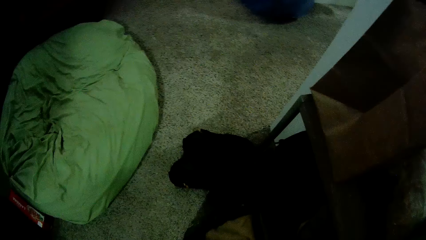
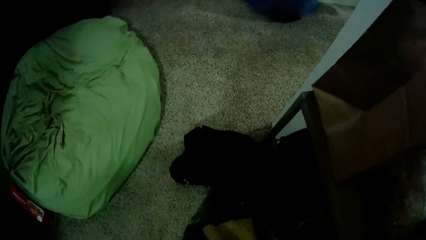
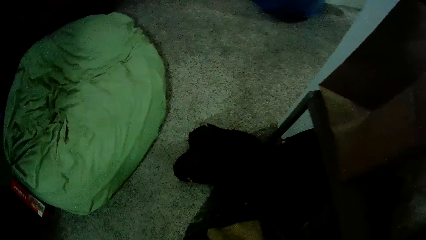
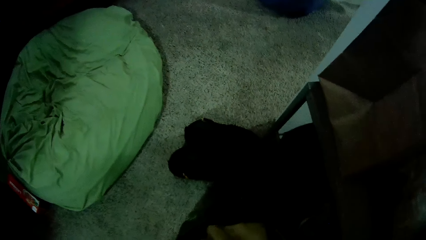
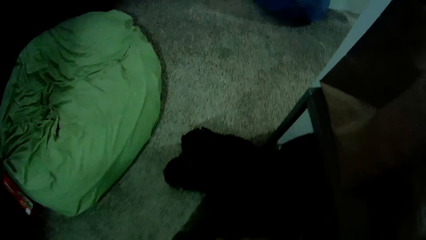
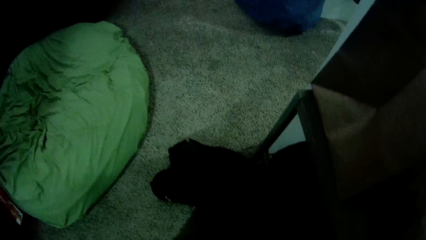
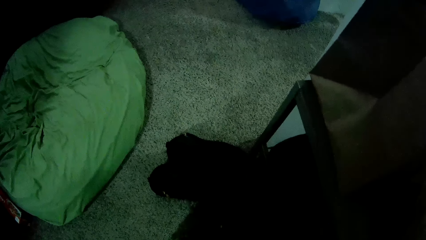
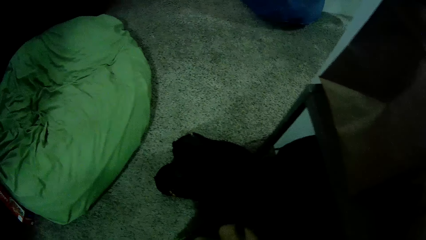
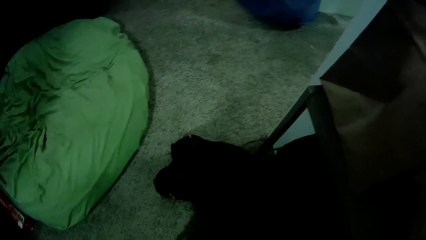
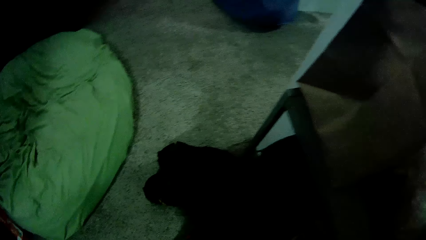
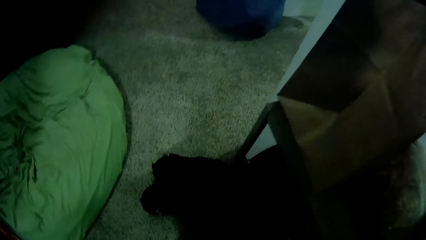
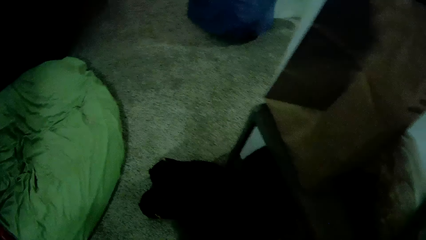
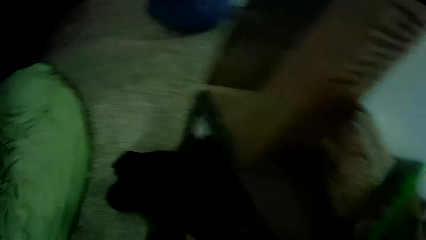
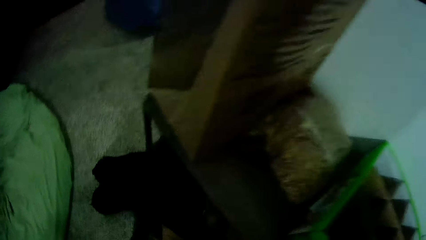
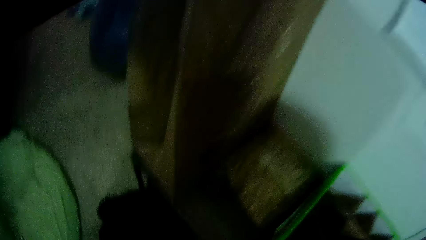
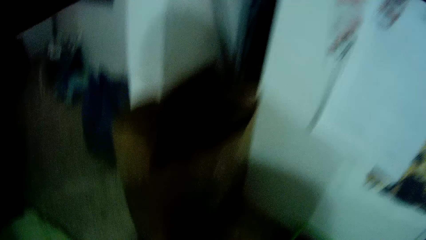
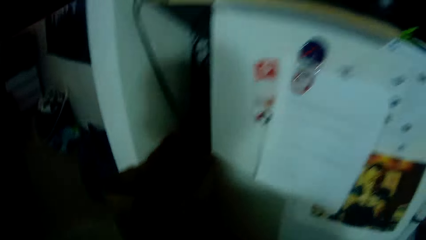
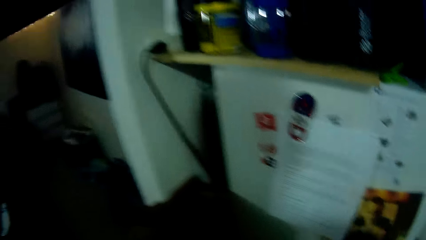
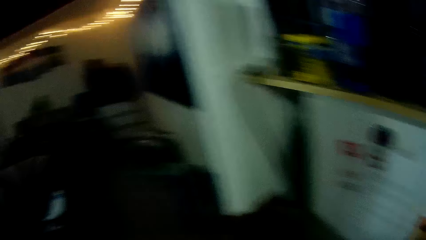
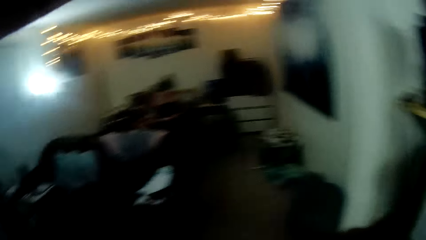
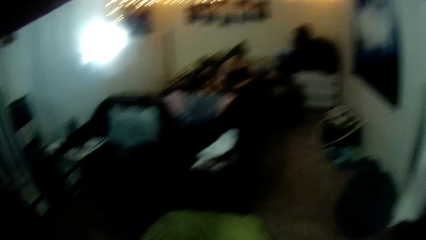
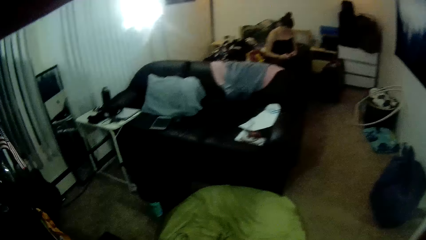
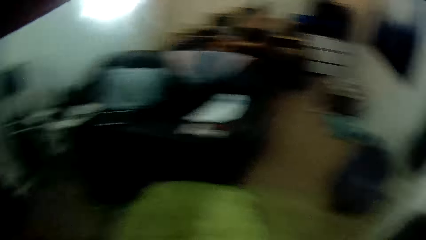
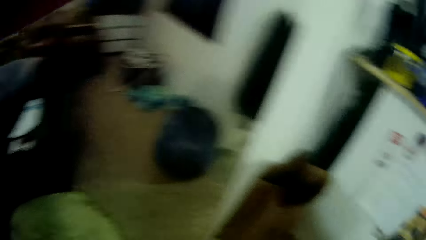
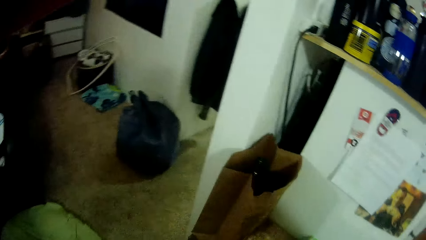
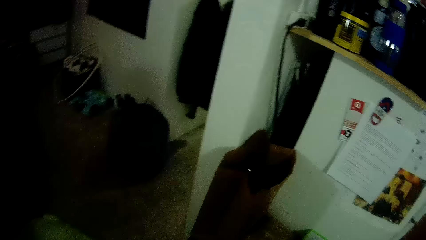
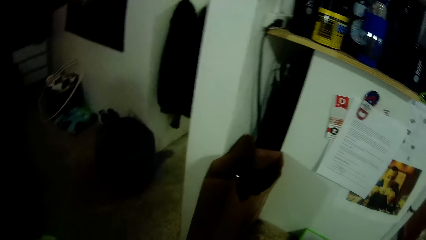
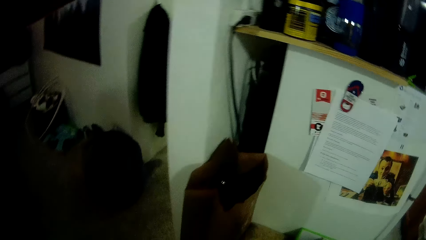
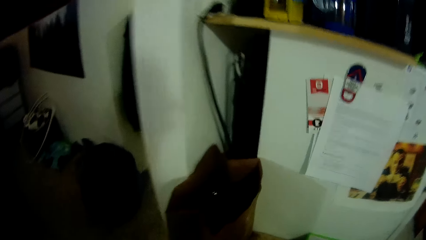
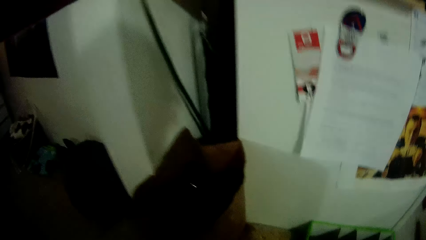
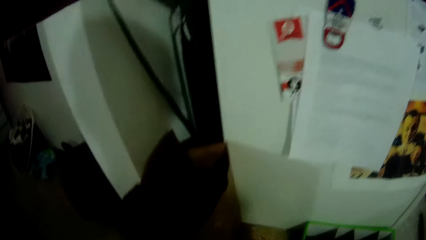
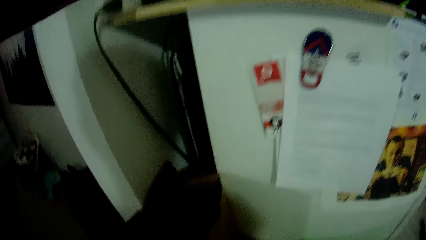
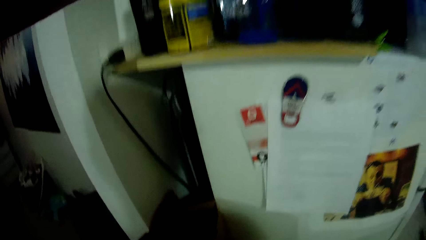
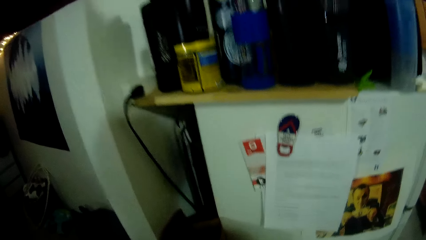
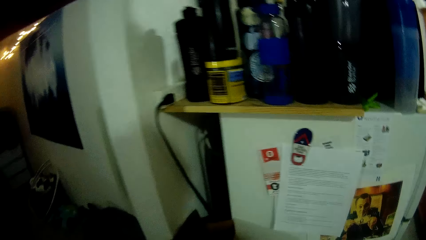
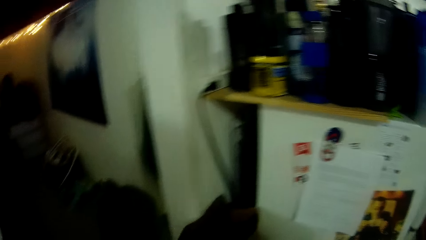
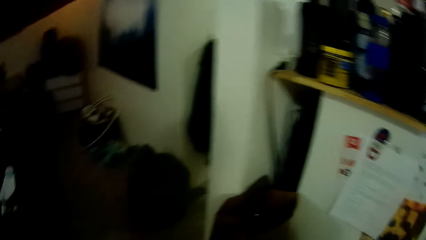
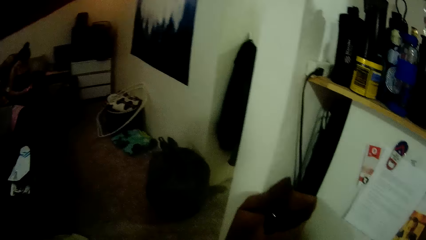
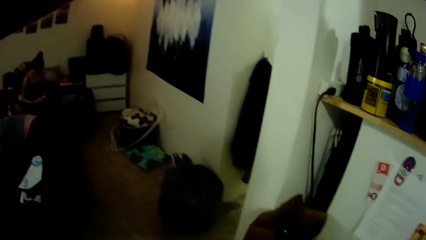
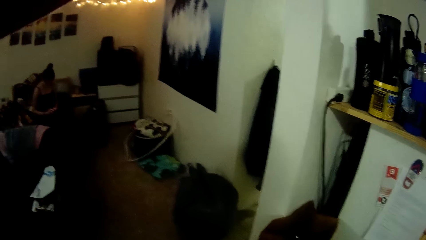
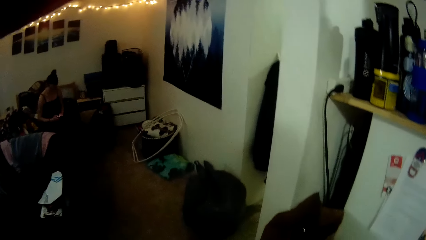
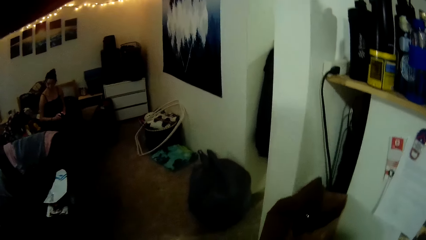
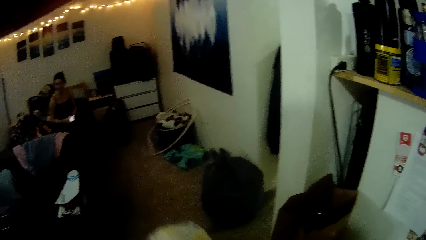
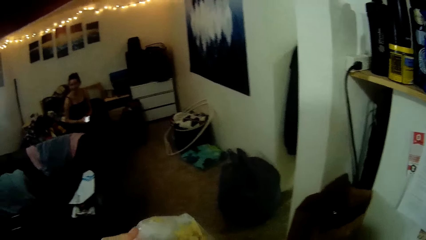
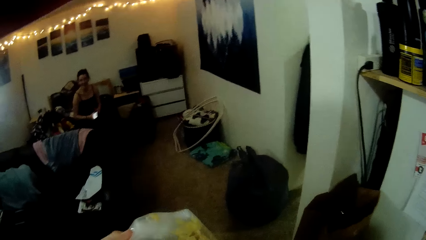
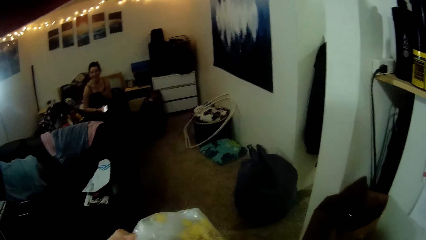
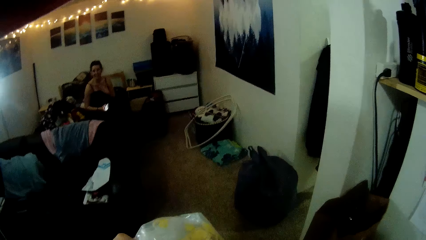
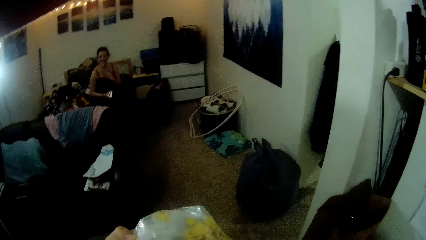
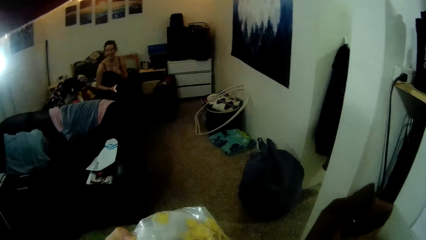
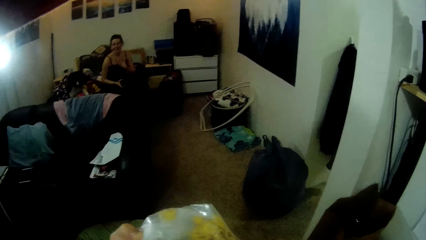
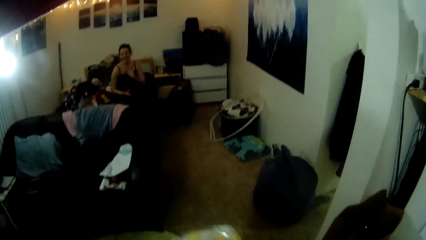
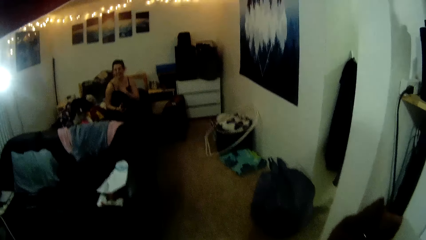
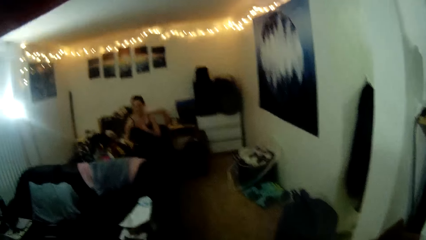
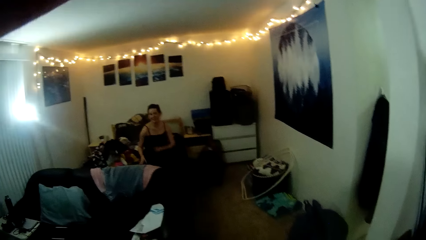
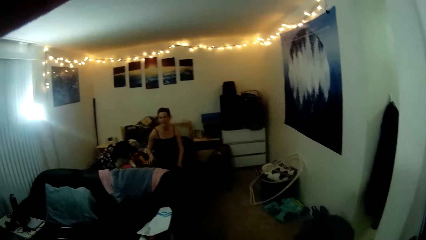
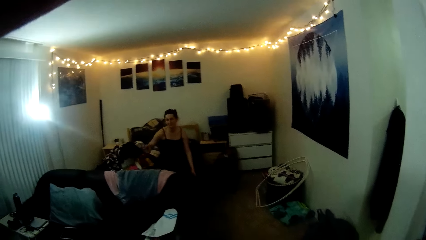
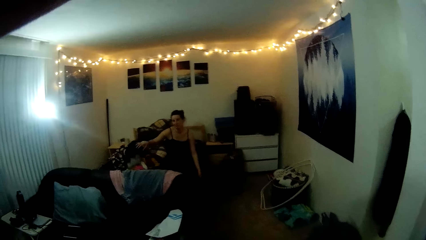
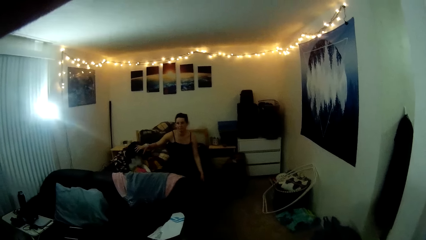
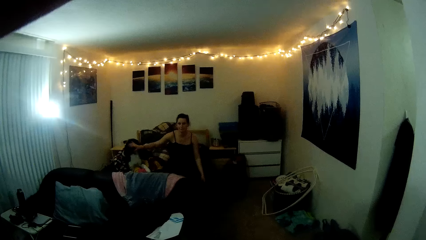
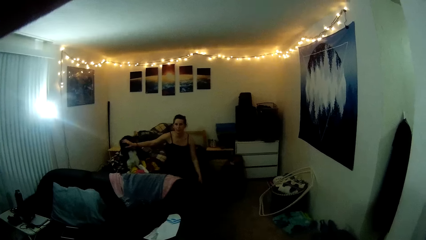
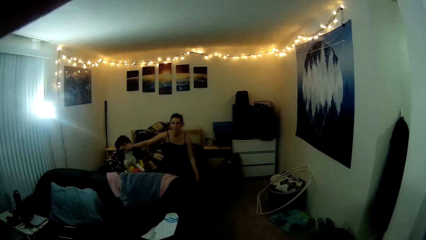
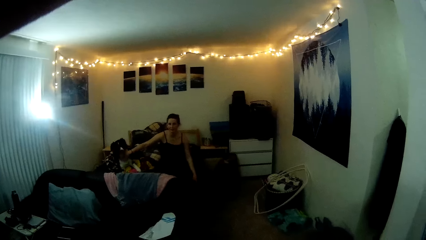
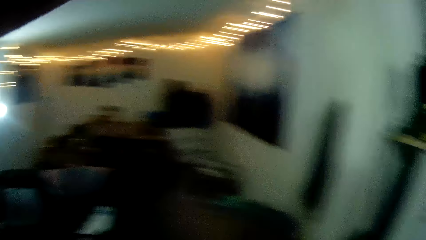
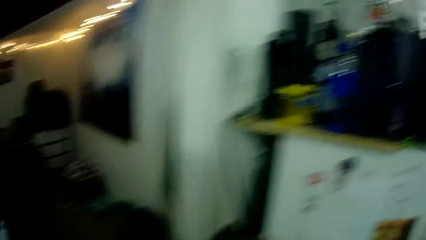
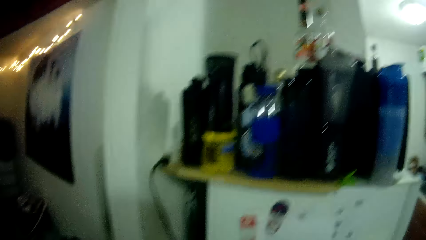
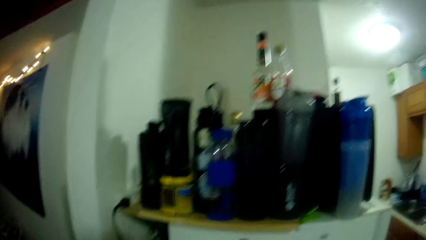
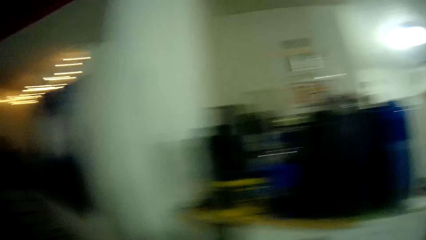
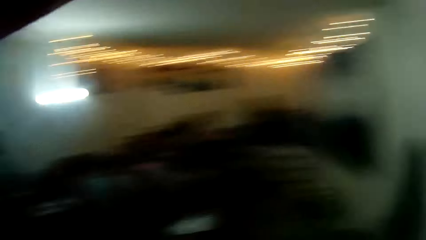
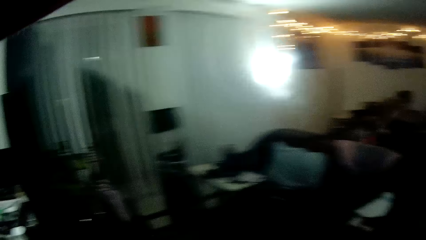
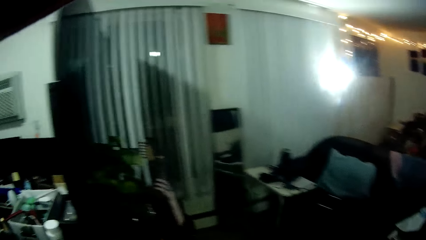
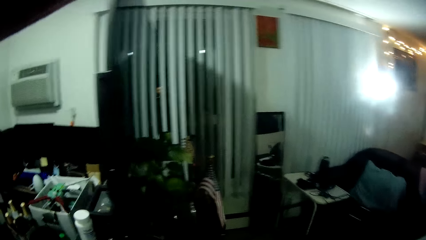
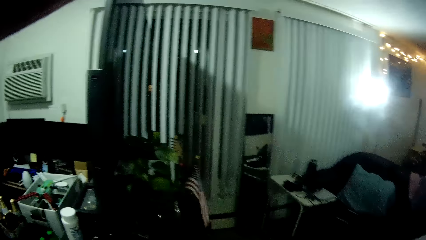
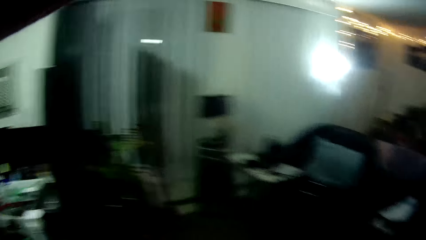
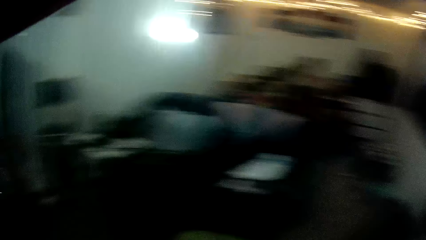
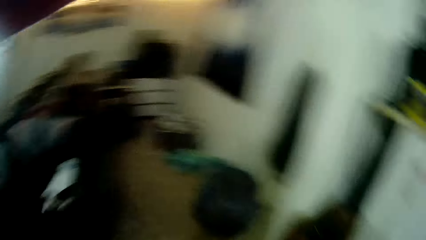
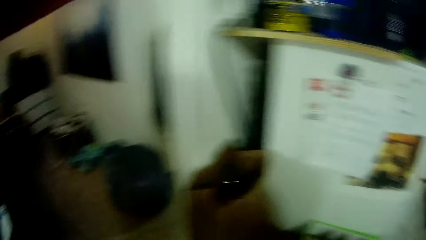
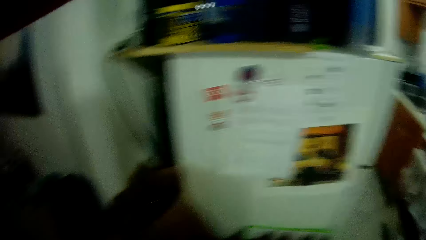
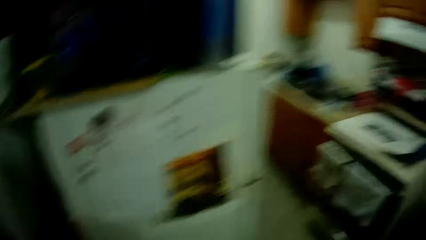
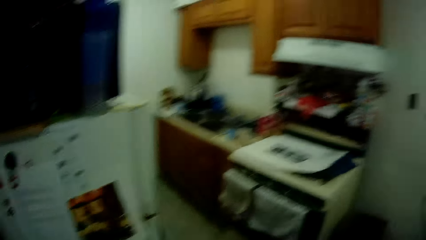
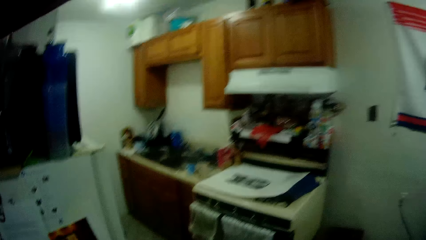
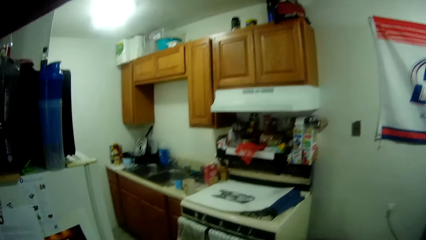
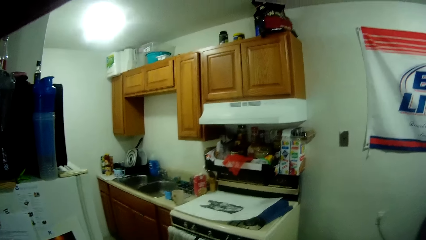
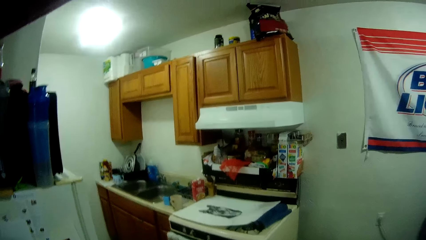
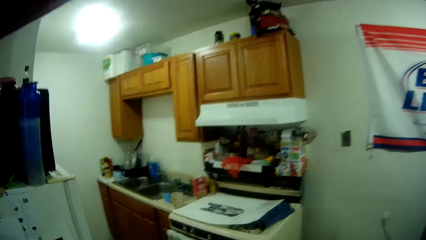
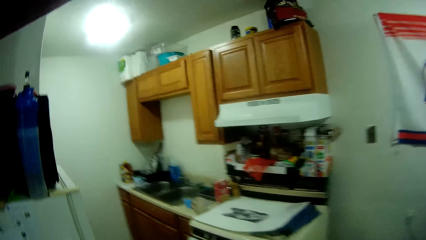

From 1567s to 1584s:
The camera wearer looks around the house. The woman operates a phone in her right hand. The camera wearer holds a nylon with both hands. The woman plays with the dog on the bed. The camera wearer looks around the house.
